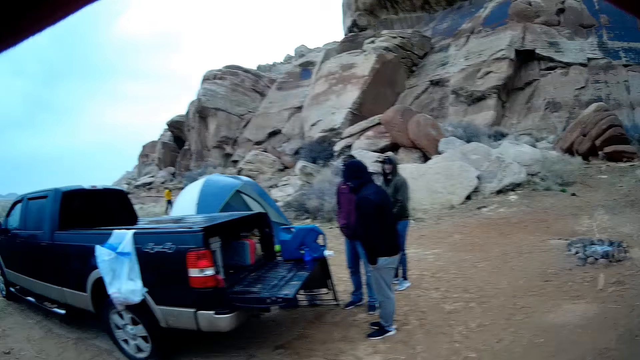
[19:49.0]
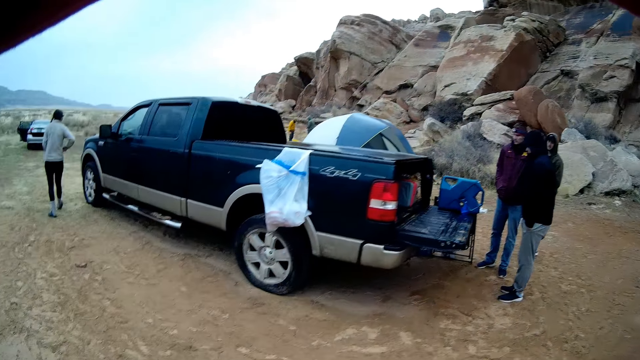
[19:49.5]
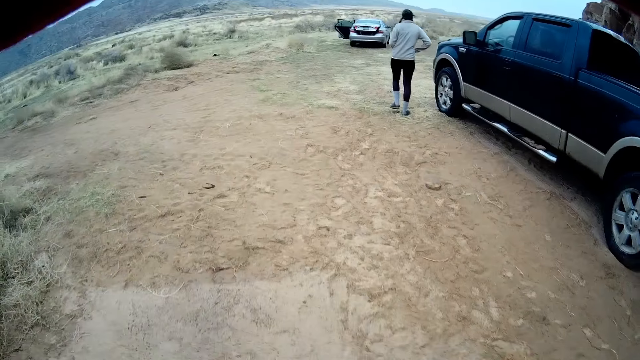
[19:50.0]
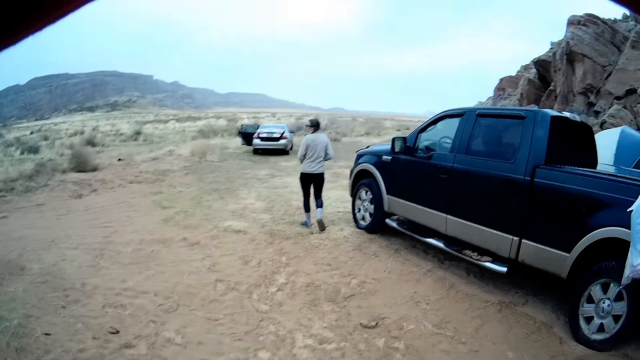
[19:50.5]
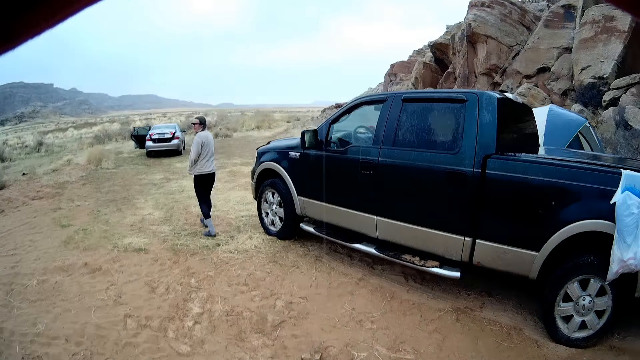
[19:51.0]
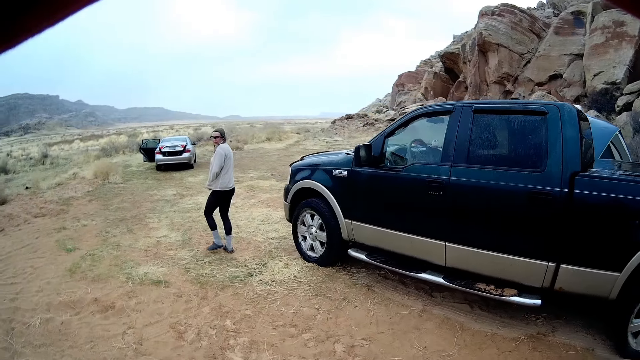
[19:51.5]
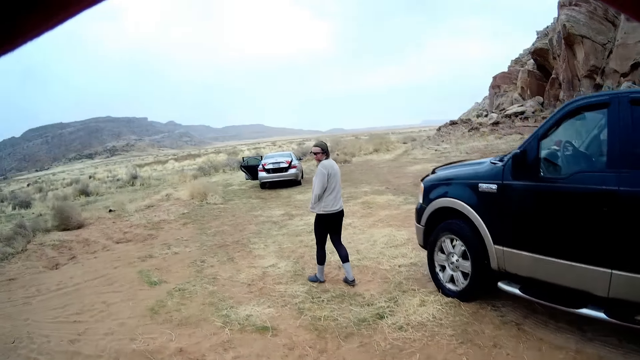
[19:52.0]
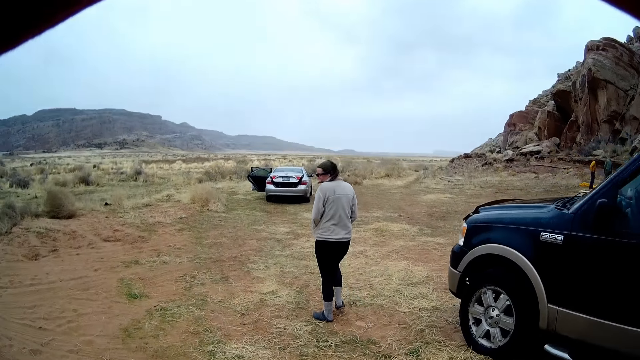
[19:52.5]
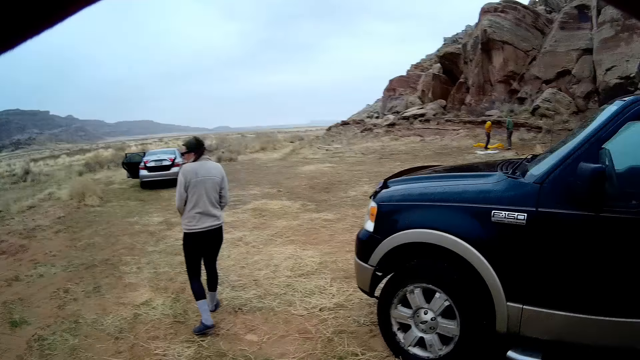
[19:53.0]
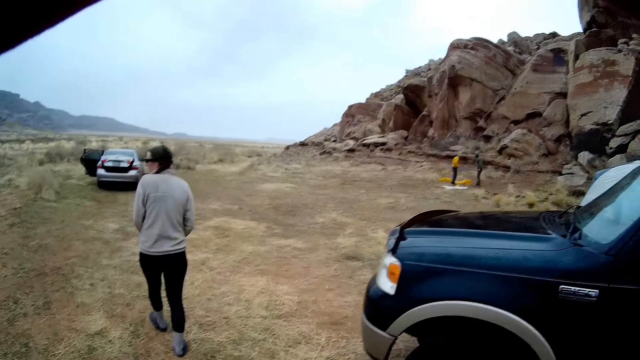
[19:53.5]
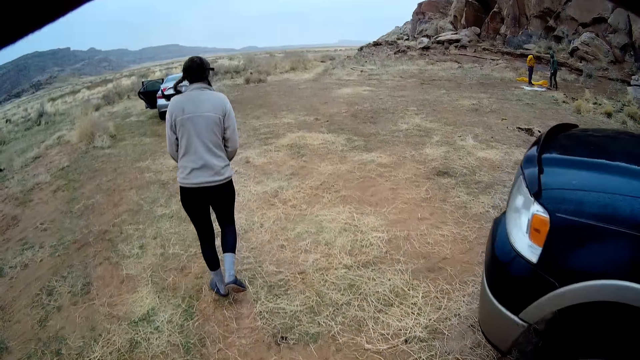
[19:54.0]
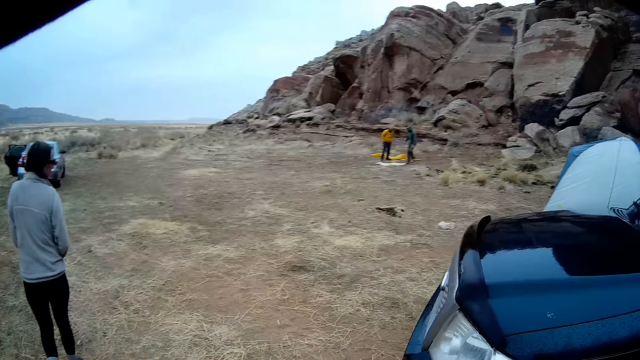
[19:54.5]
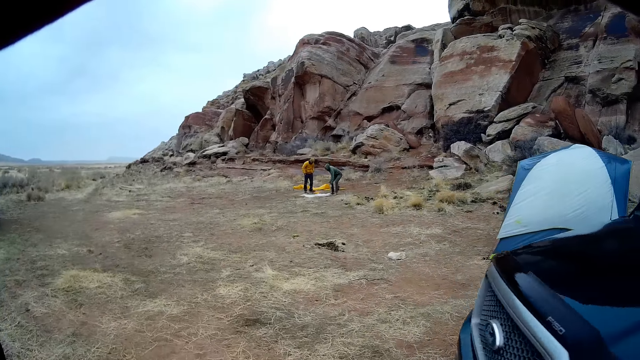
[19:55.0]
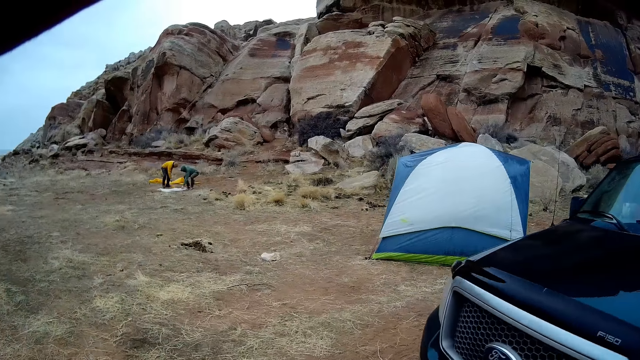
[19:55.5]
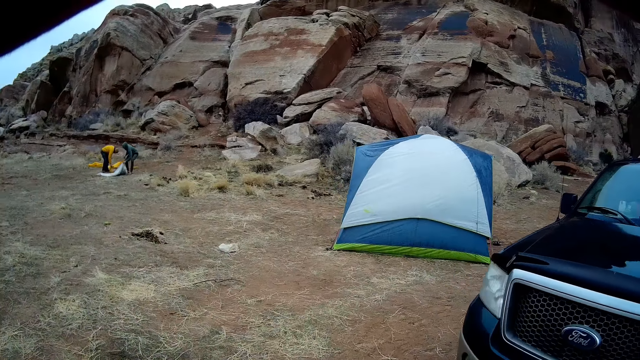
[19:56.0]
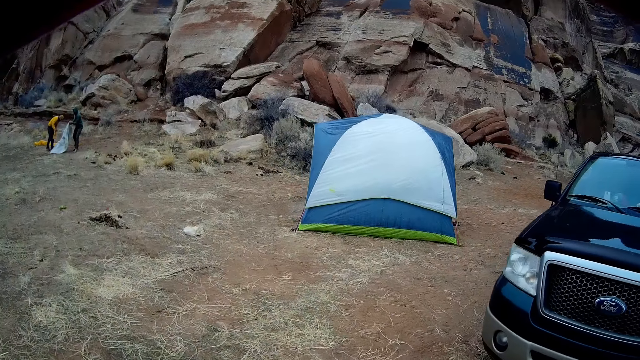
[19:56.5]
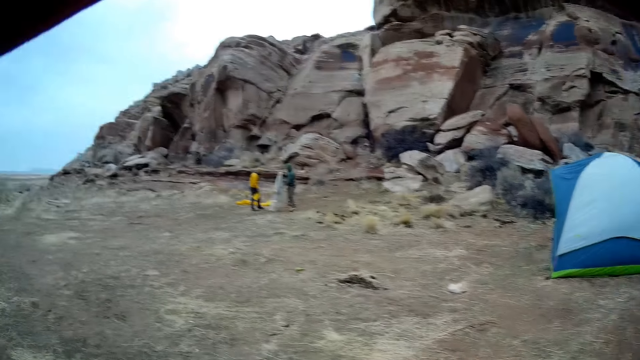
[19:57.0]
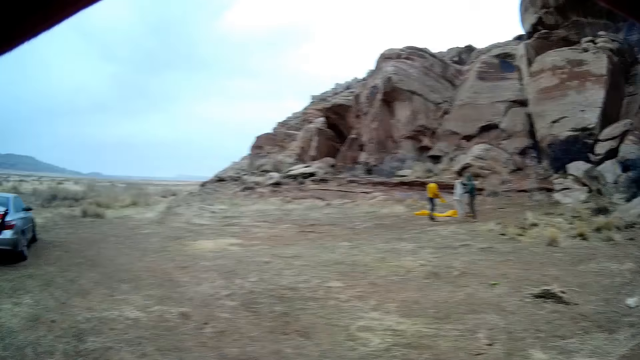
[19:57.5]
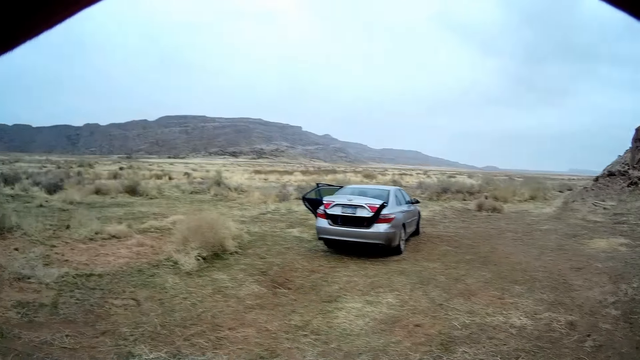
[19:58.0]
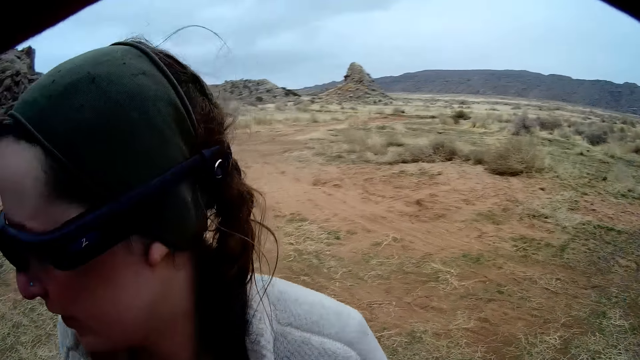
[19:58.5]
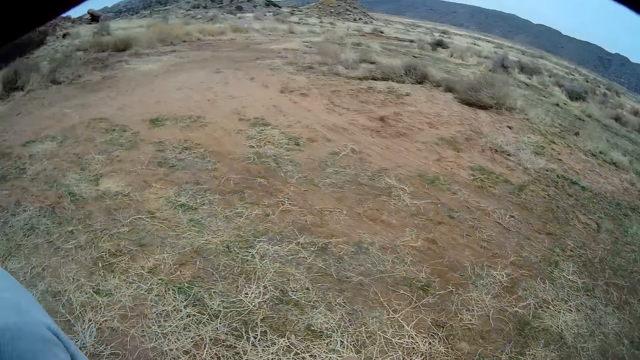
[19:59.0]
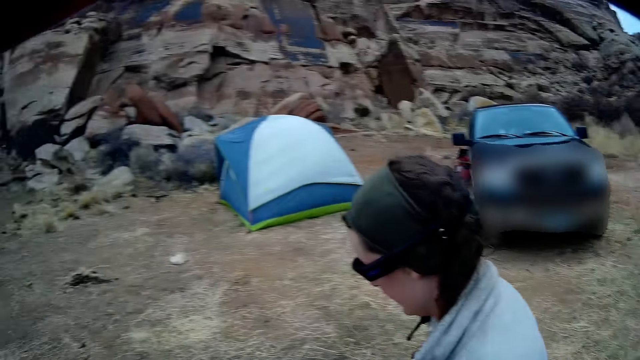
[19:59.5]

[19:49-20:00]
A man sorts items on the ground. Another man picks up a piece of cloth from the ground.

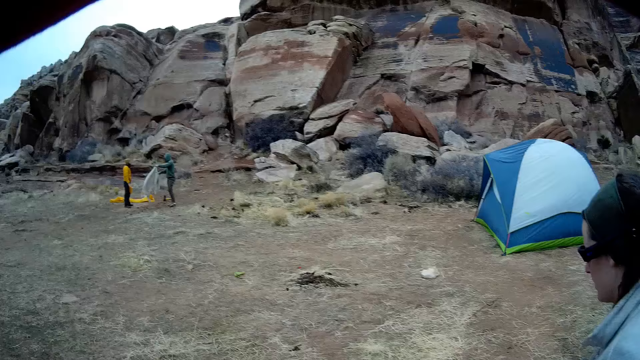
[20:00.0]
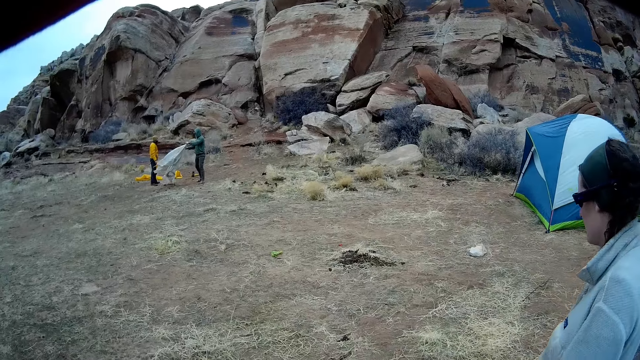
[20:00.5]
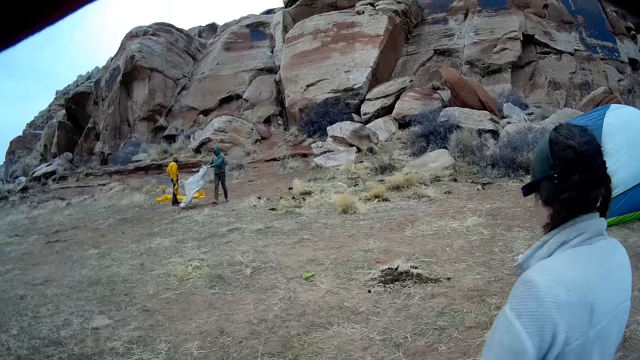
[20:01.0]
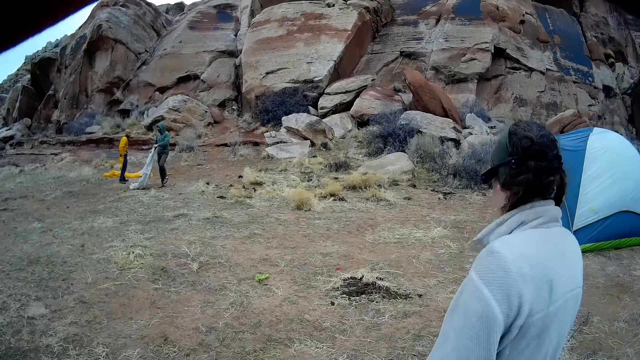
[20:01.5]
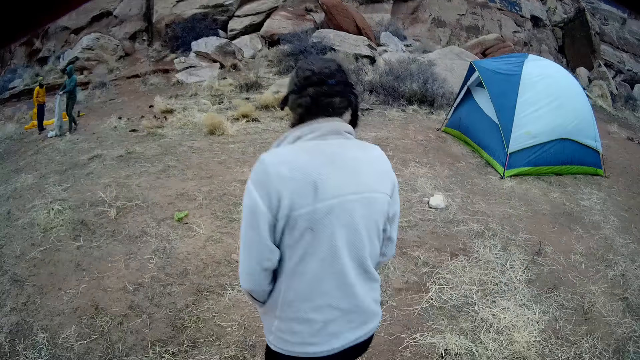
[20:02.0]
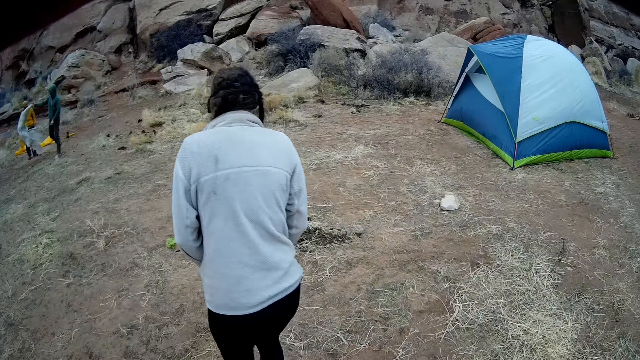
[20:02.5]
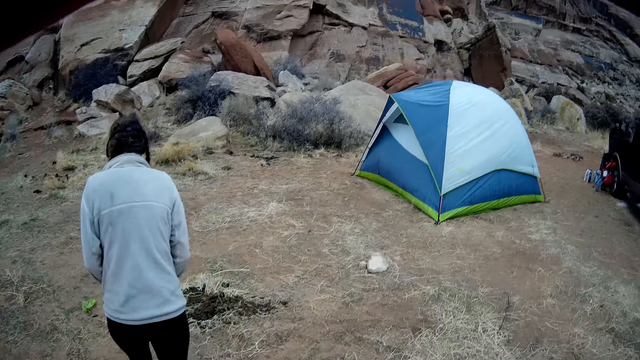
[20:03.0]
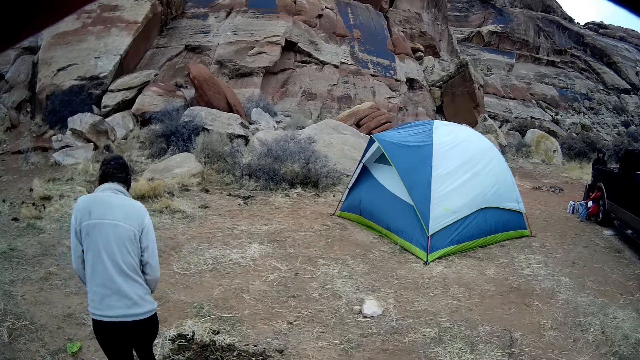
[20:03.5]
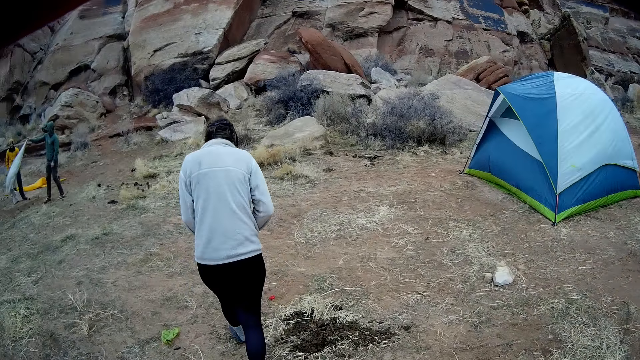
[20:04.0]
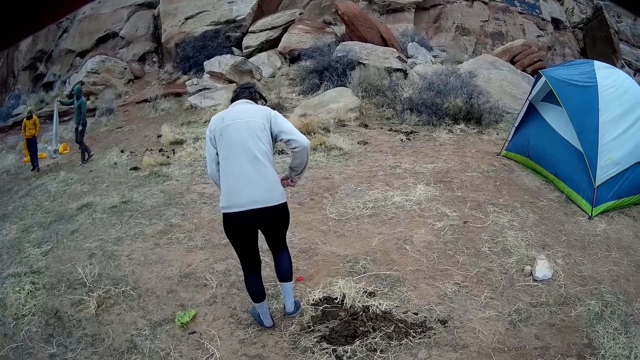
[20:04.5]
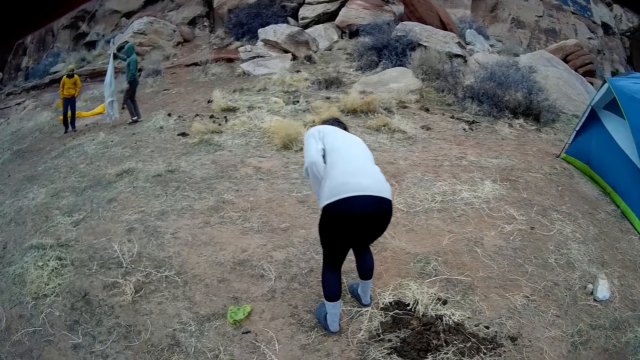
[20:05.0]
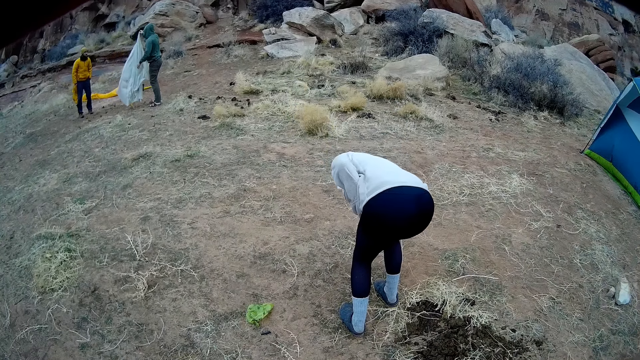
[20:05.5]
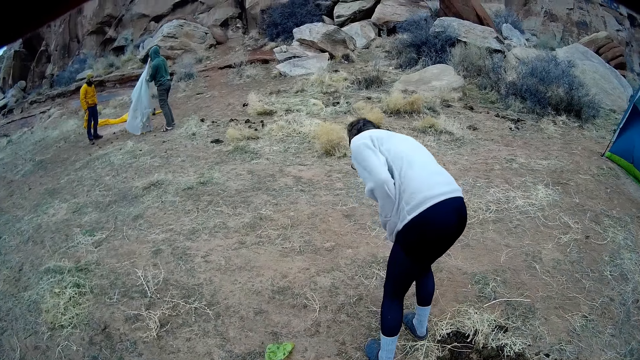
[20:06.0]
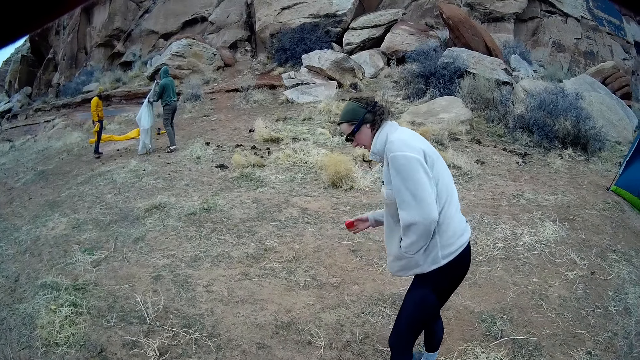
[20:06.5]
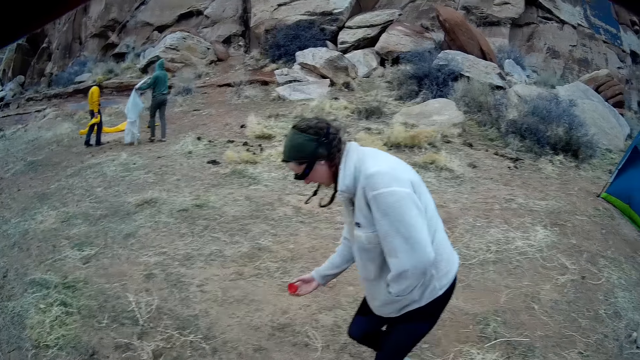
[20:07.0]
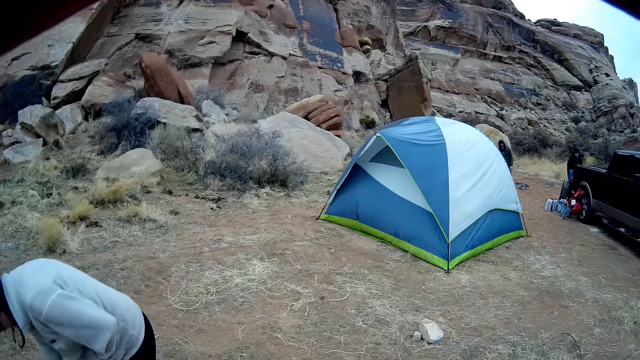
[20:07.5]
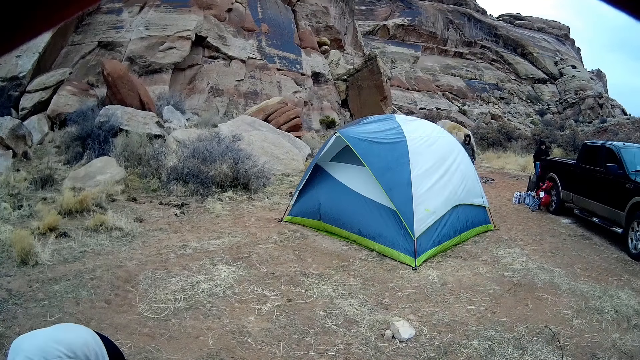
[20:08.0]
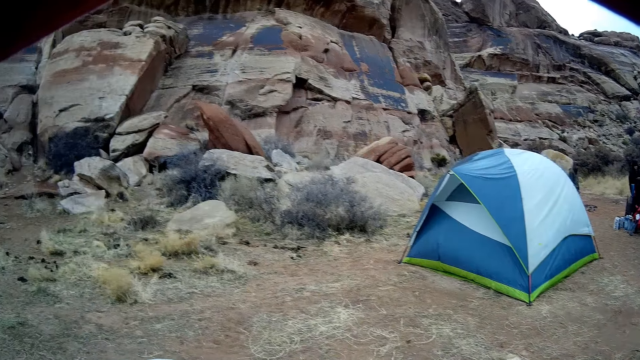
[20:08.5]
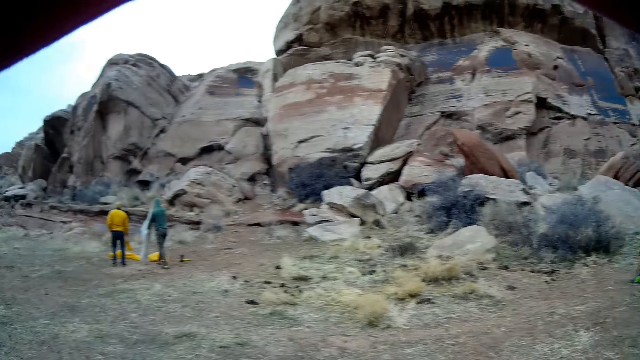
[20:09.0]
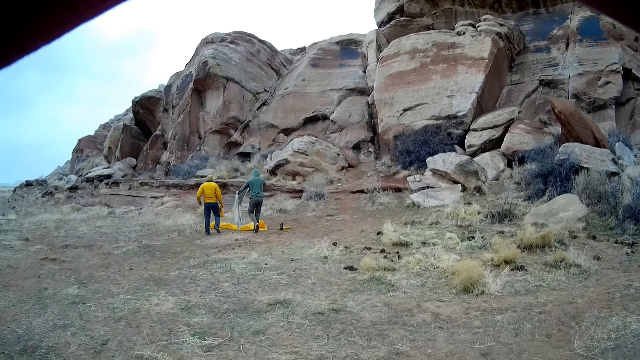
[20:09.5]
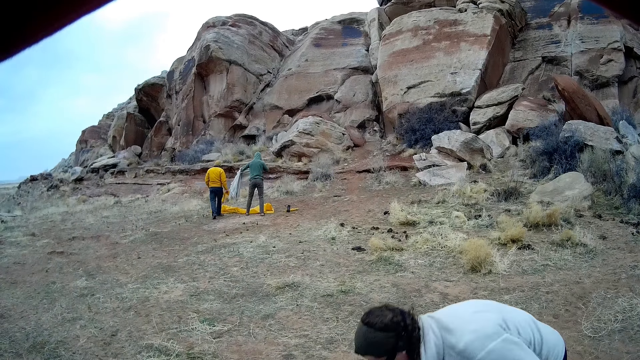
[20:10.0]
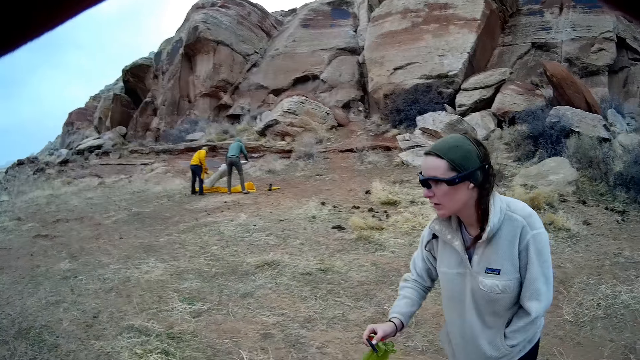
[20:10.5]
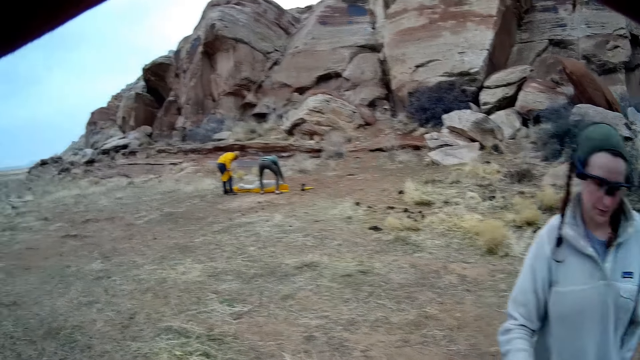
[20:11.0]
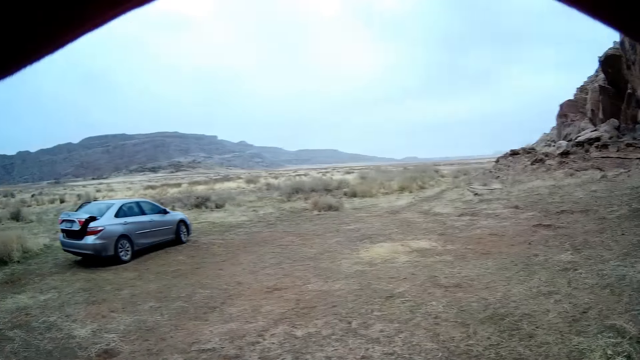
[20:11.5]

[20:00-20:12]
A man holds a tent. Another man spreads a piece of cloth on the ground. Another man walks around a camping site. A lady picks up a plastic from the ground. The first man drops the tent. The lady walks around the camping site.
